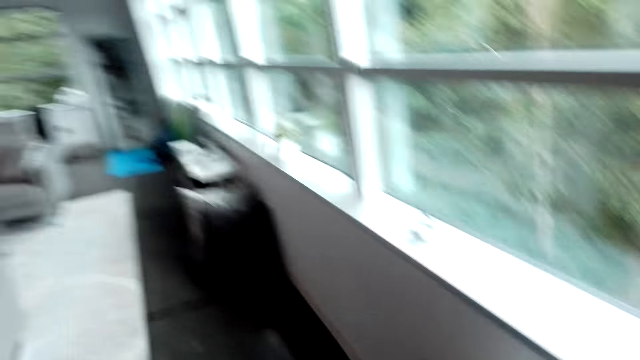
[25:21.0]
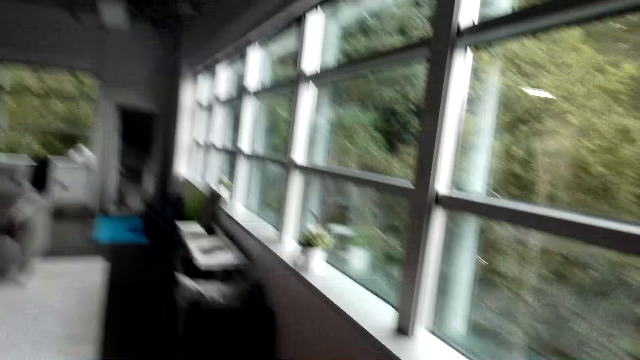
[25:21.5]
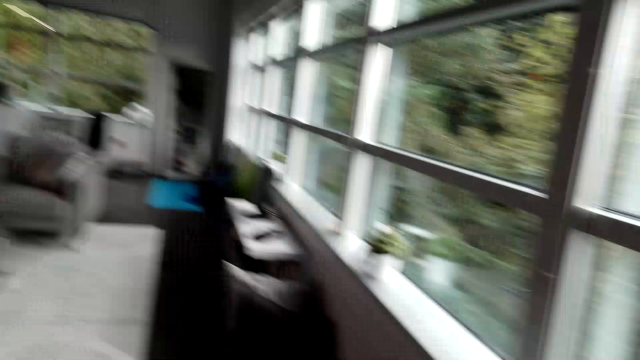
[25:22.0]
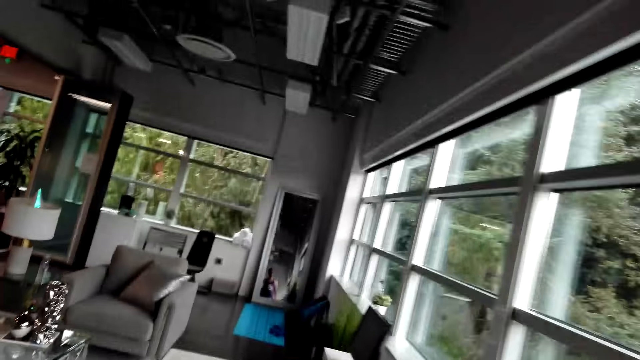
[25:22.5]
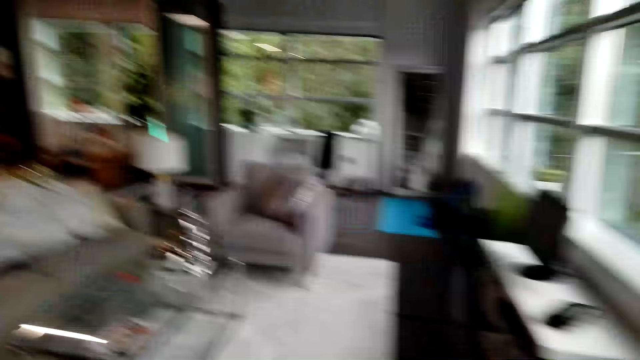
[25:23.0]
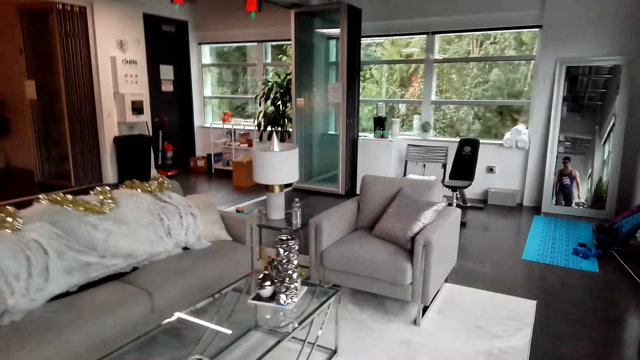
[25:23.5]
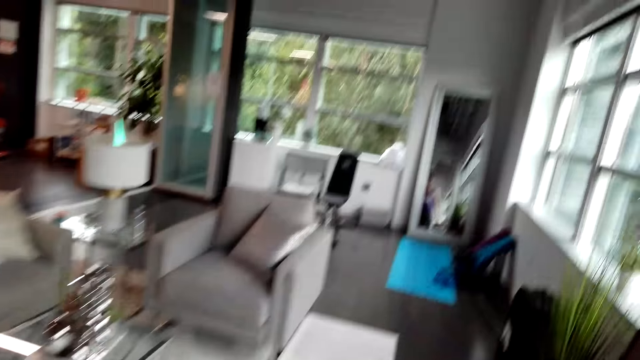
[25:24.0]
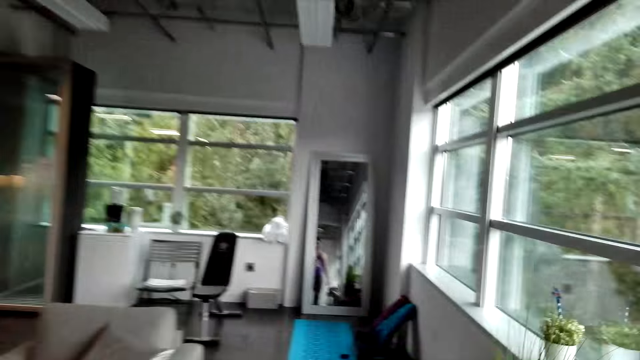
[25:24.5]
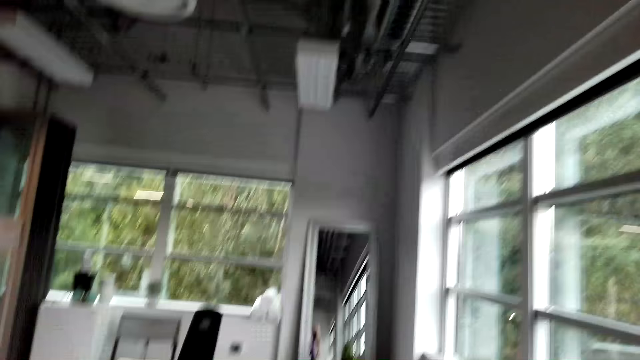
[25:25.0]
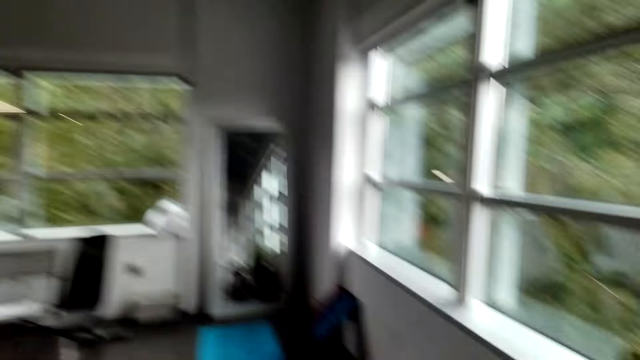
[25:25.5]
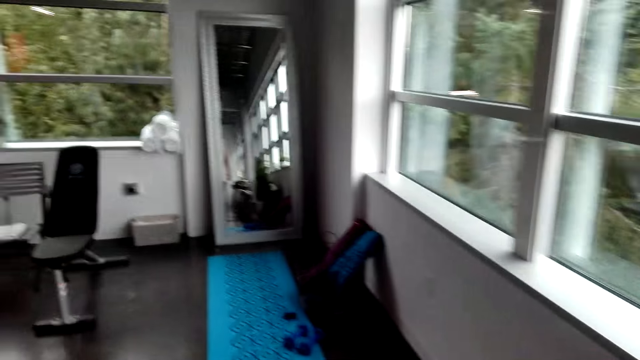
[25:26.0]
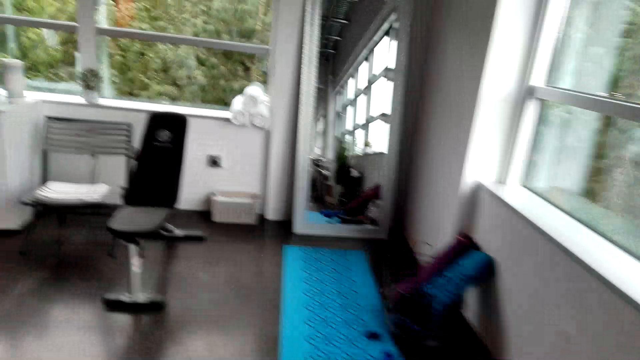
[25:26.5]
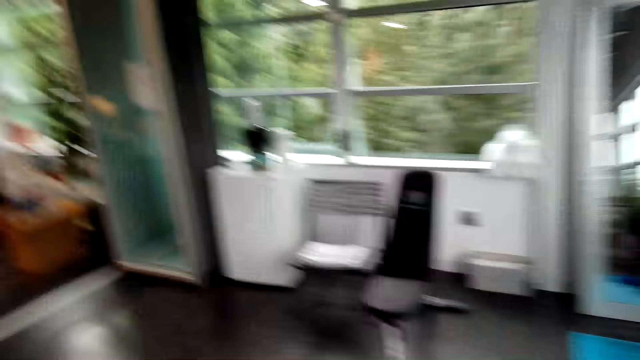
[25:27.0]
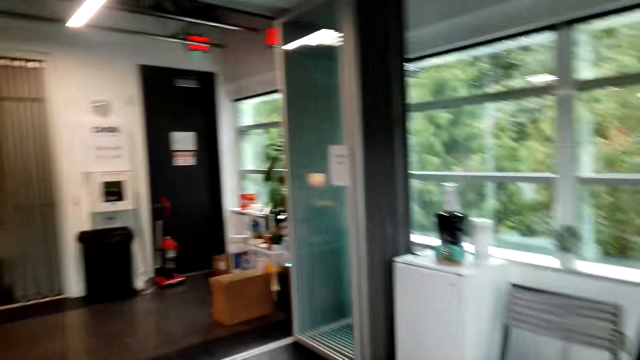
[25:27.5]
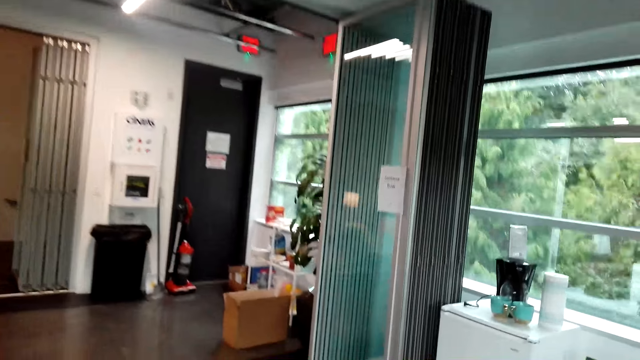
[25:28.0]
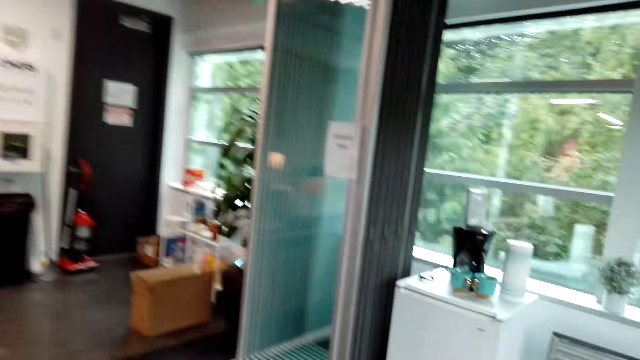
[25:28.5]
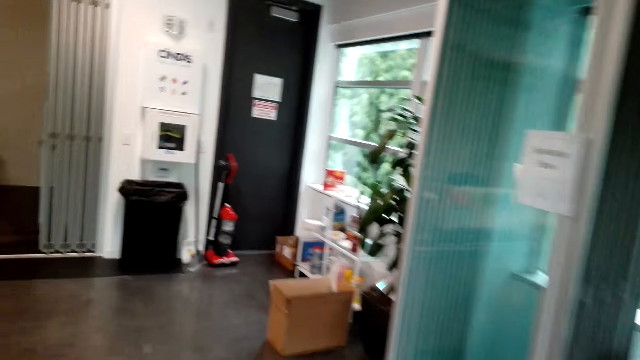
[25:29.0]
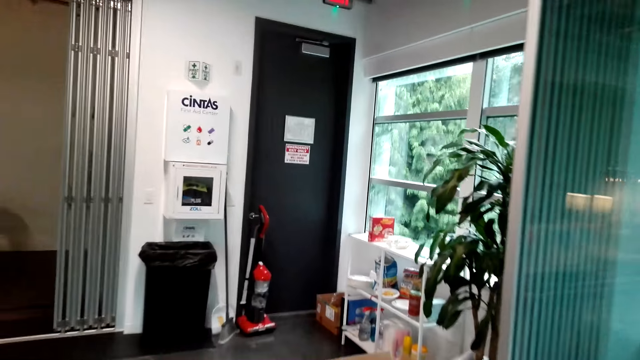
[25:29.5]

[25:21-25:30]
The camera wearer walks.

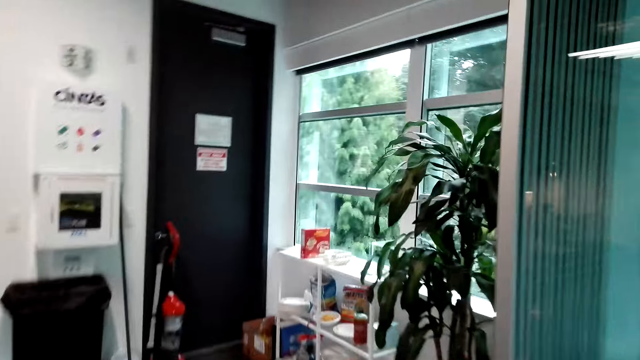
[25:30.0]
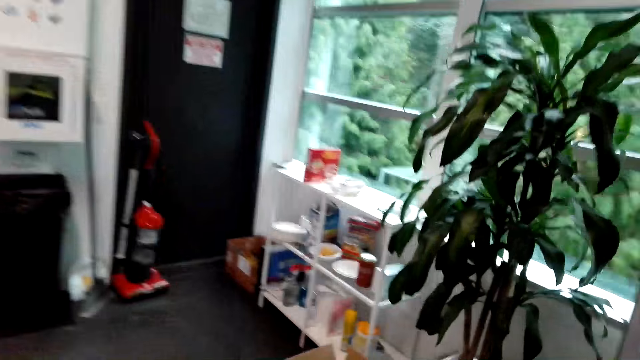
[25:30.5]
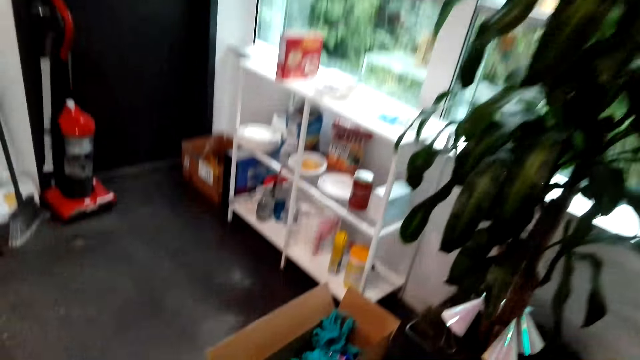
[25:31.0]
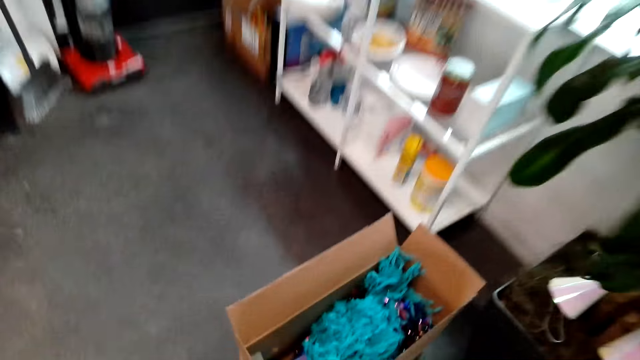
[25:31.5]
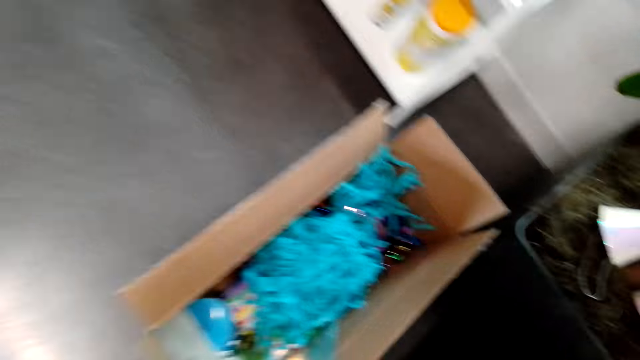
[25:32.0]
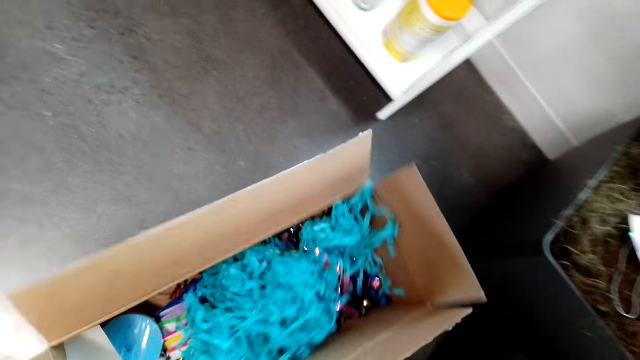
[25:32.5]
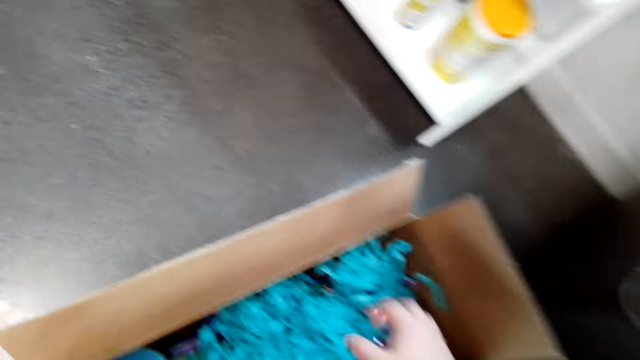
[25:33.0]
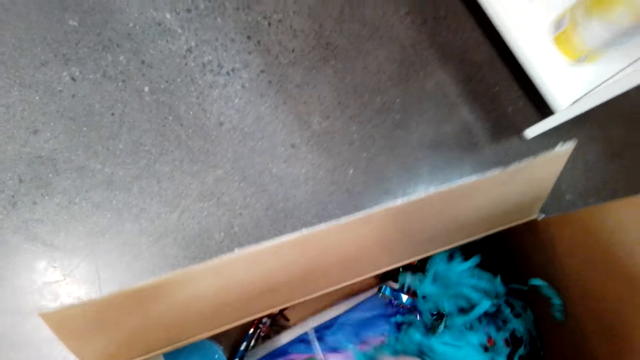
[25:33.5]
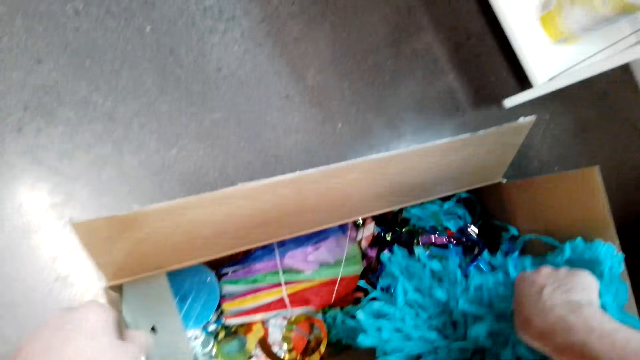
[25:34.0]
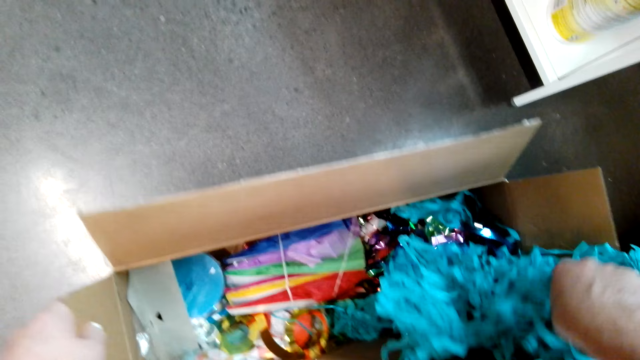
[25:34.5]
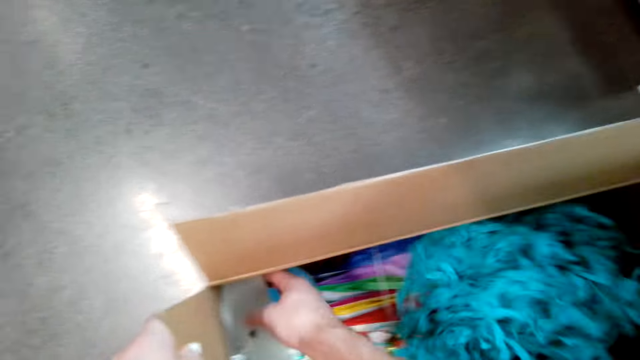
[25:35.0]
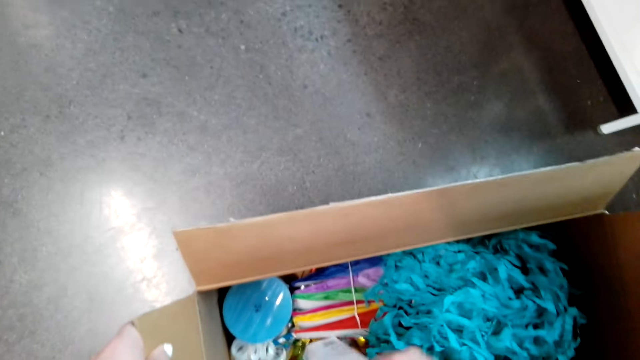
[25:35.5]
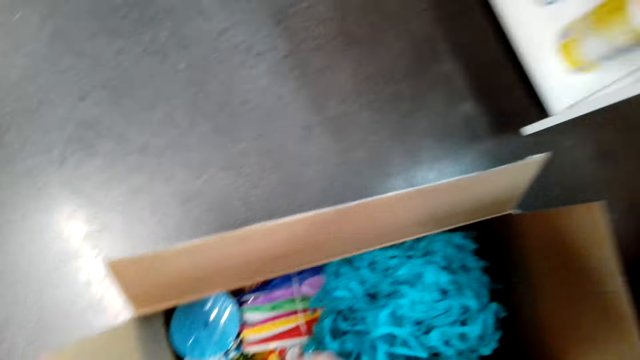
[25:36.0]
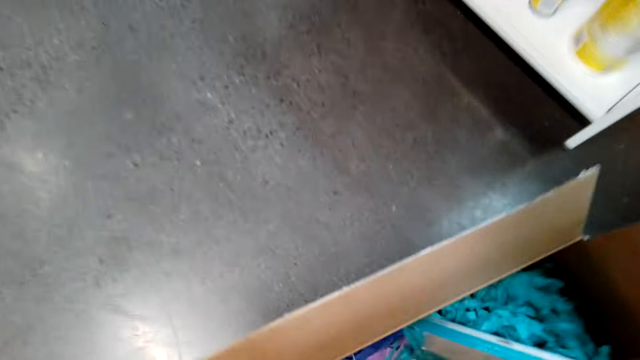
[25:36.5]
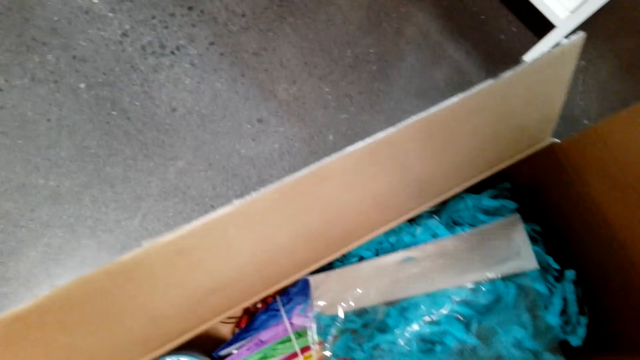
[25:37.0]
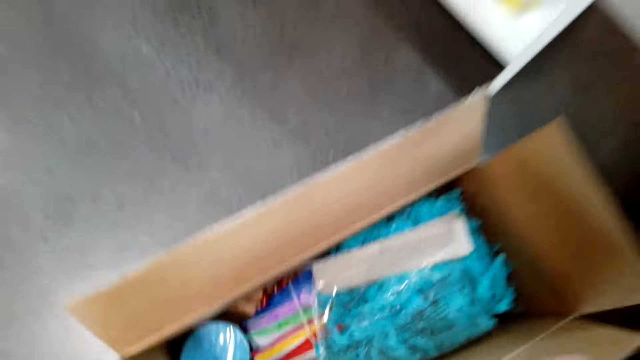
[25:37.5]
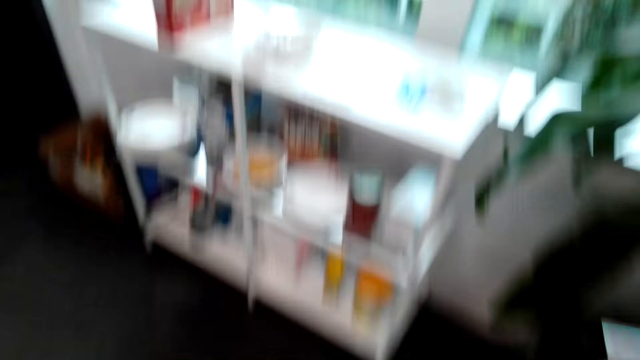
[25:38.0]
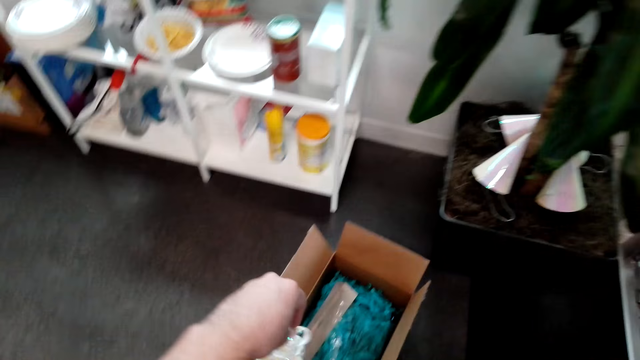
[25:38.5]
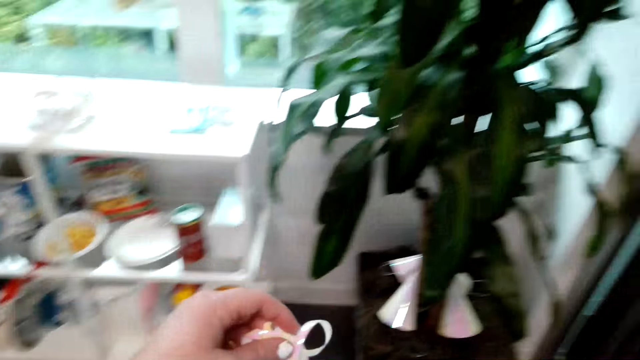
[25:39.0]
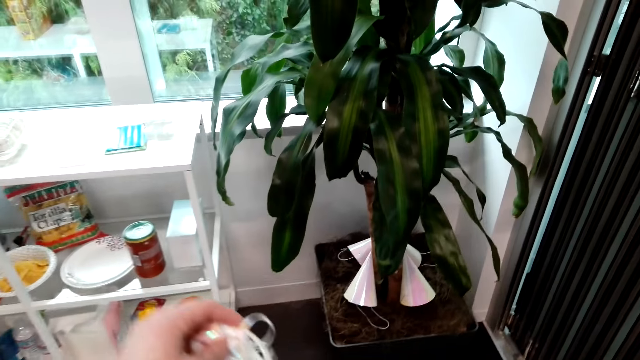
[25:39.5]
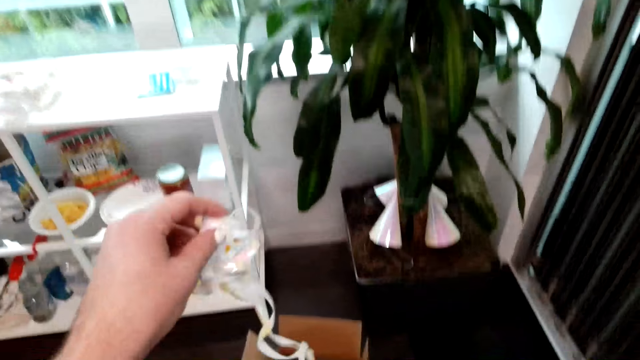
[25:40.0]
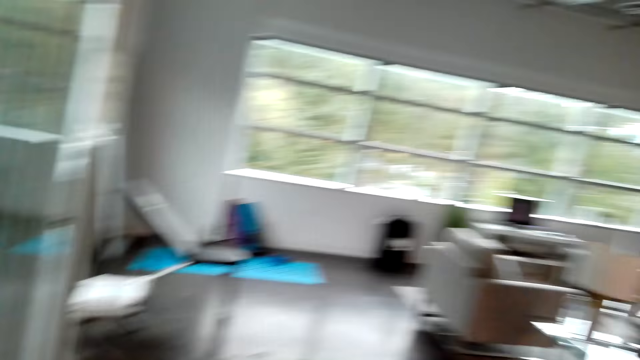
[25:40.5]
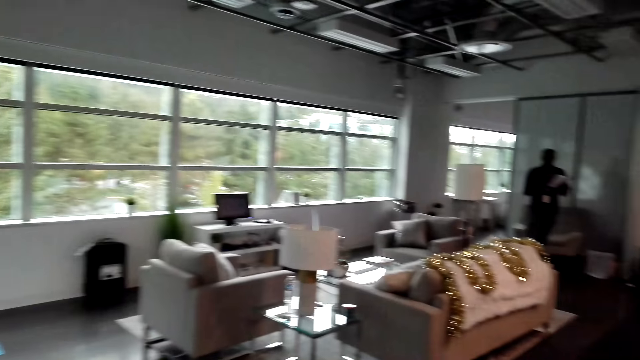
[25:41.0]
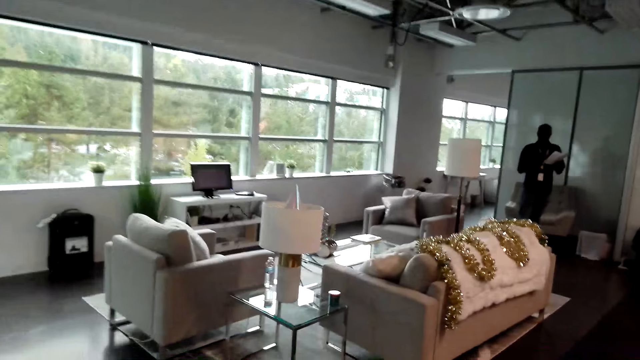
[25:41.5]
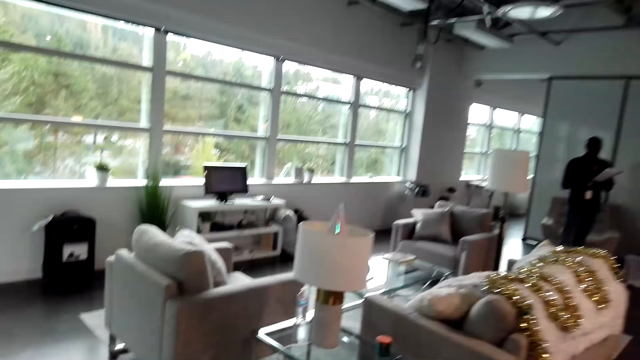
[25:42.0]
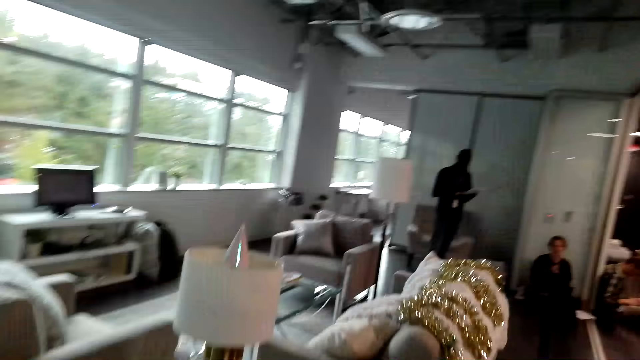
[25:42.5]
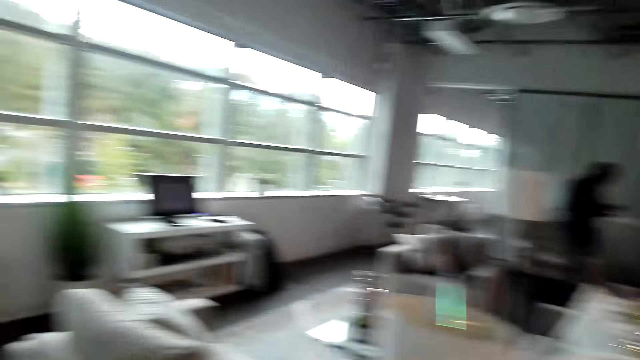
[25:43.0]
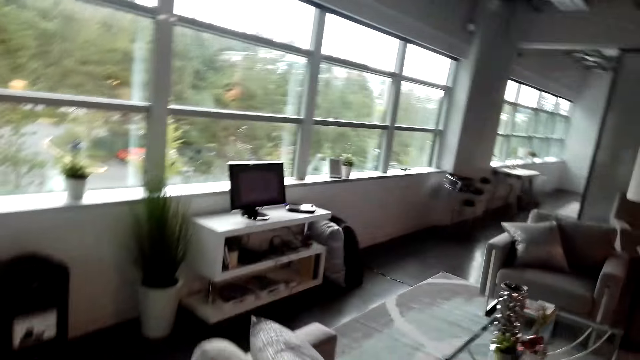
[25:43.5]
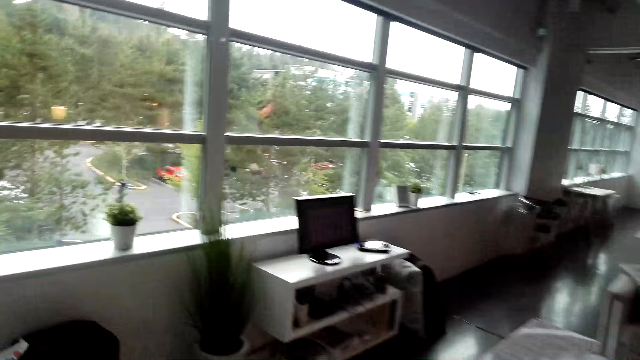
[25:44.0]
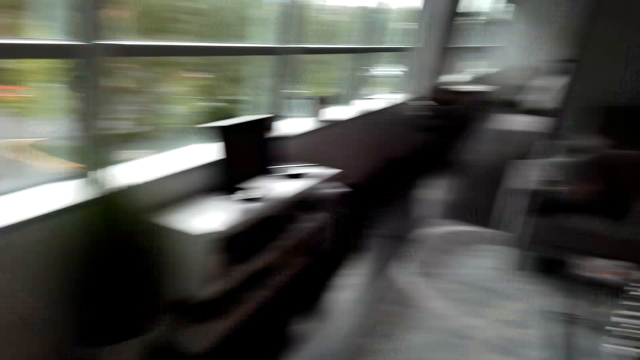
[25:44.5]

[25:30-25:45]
The camera wearer checks on the box. They pick ribbons. They pick garlands. They walk.
